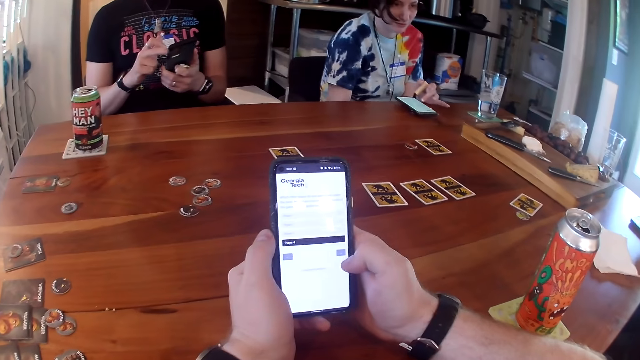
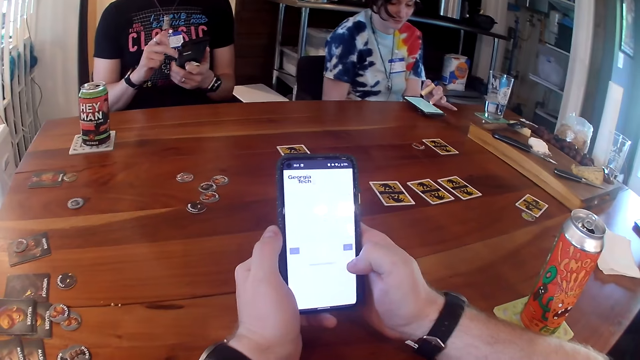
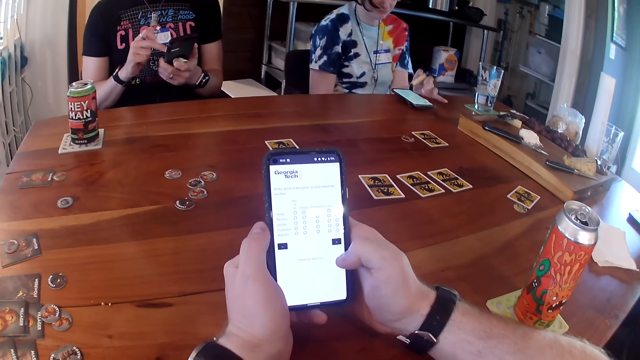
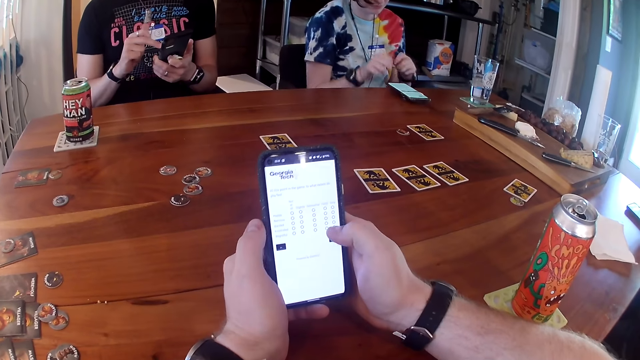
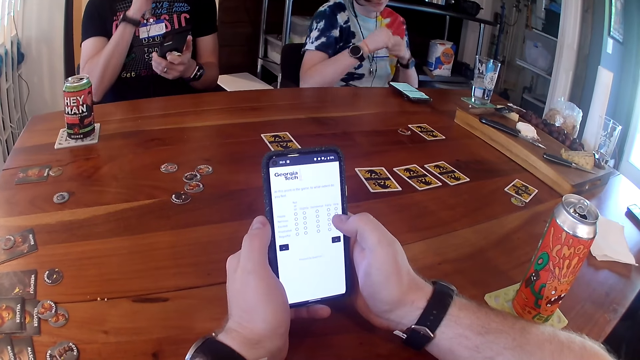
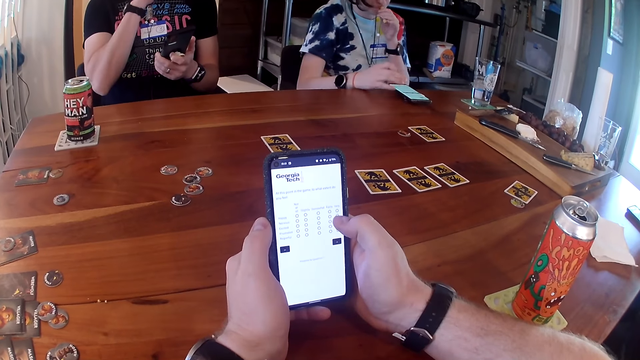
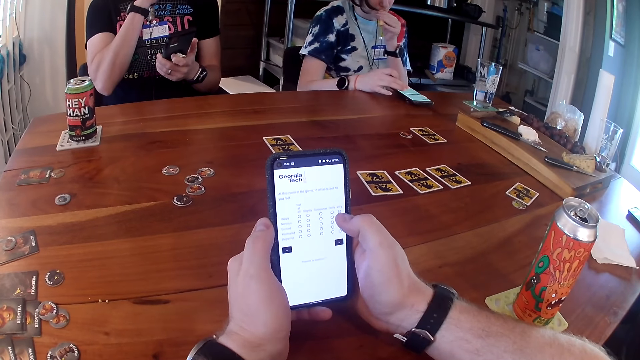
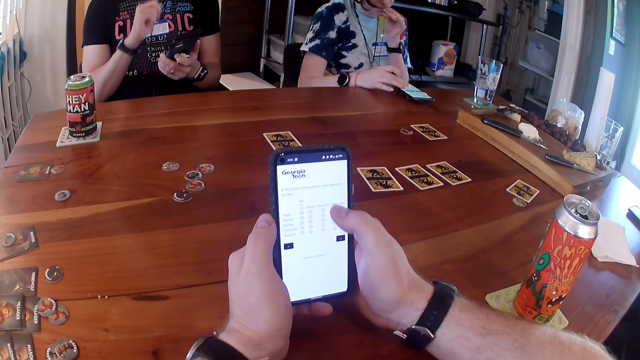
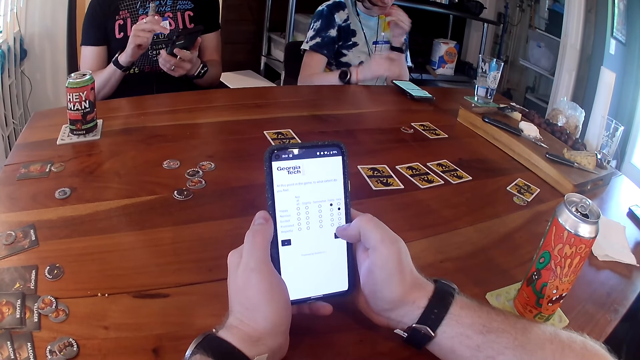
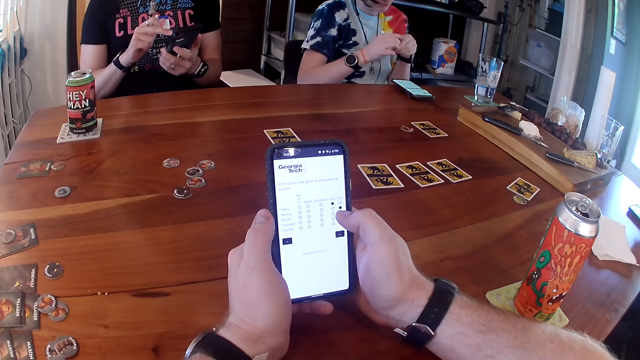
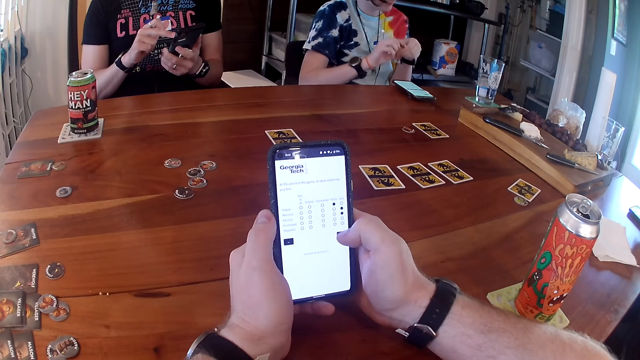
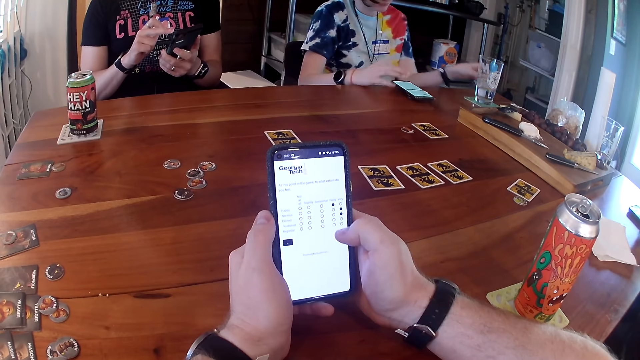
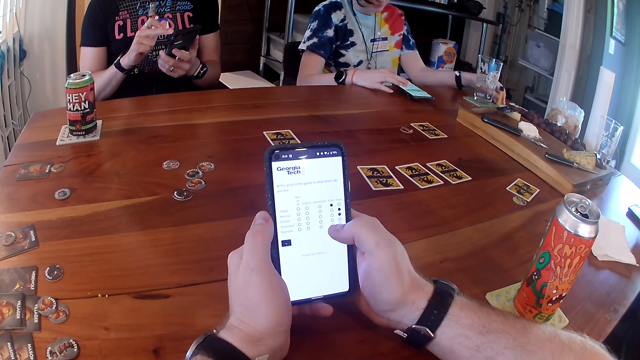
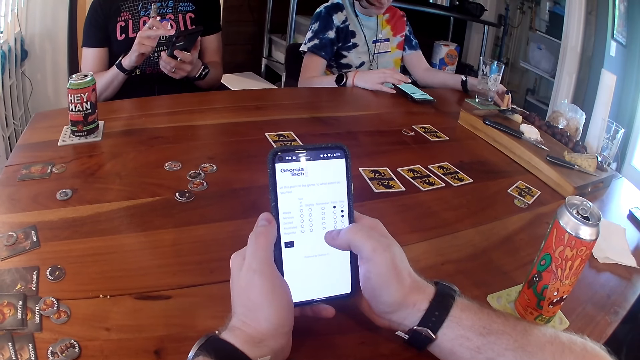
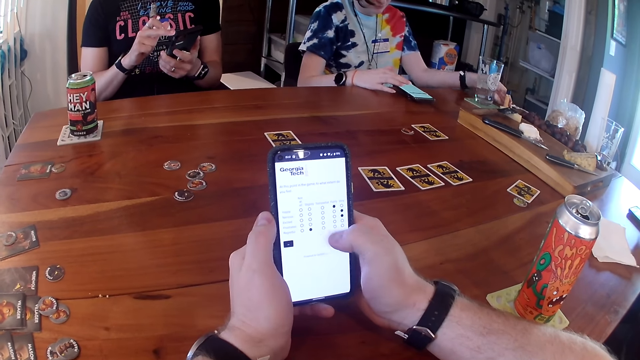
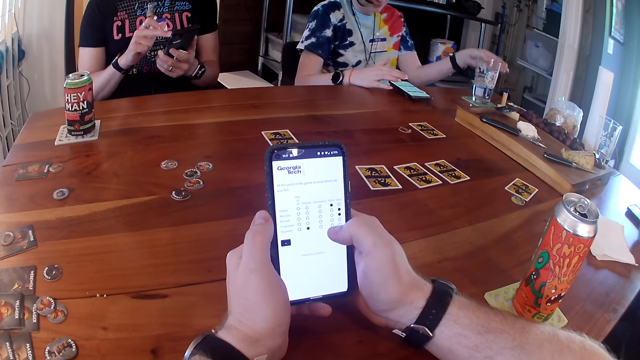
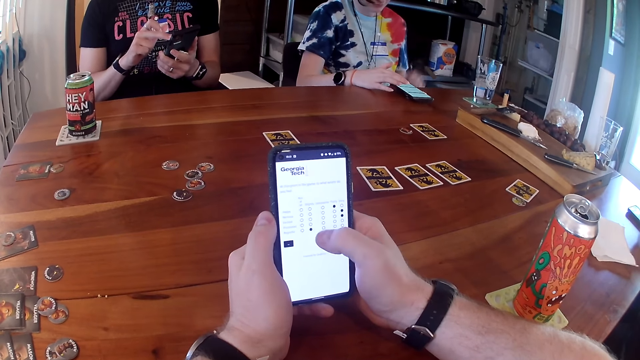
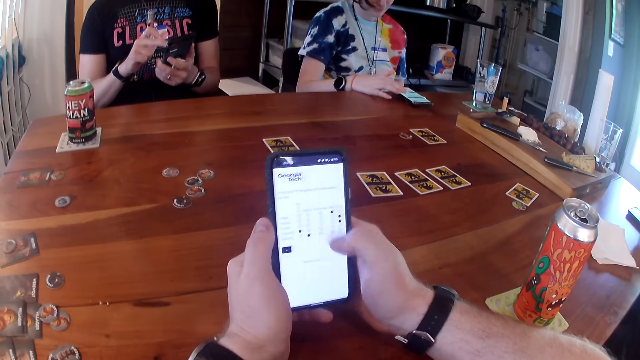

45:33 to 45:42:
The camera wearer scrolls the phone. A woman operates the phone on the table with her left hand. The woman uncovers the lip balm lid with her right hand. The woman rubs the lip balm in her left hand on her lips. The woman covers the lip balm with her right hand. The woman drops the lip balm in her left hand on the table. The woman operates the phone on the table with her right hand.

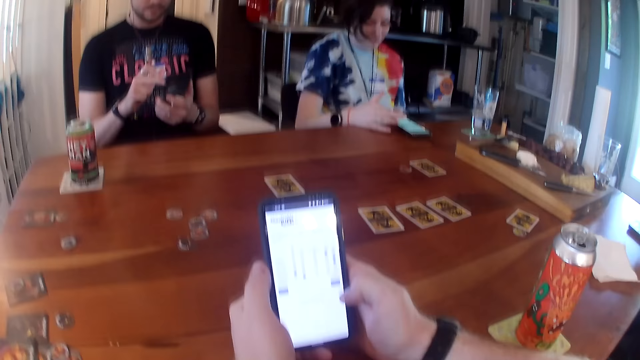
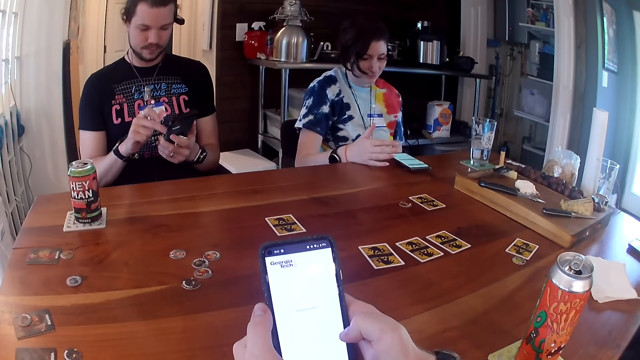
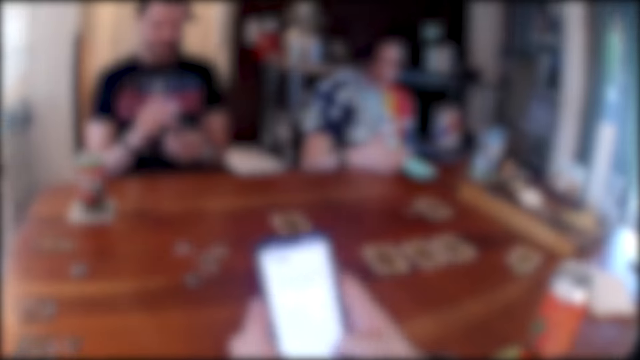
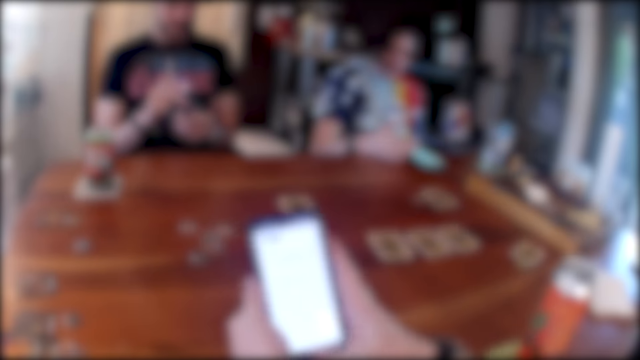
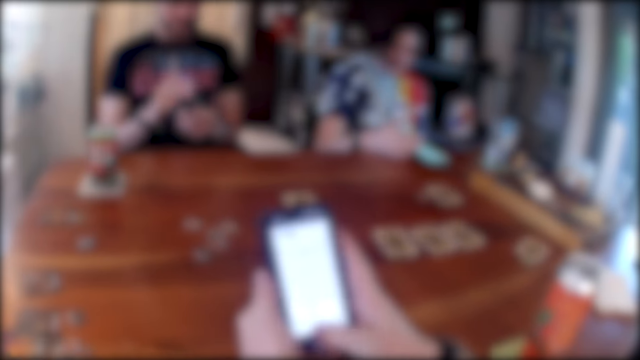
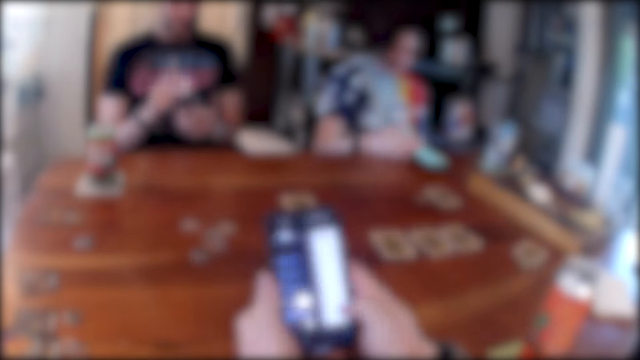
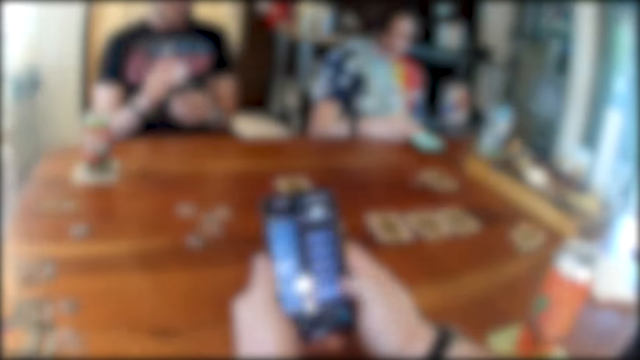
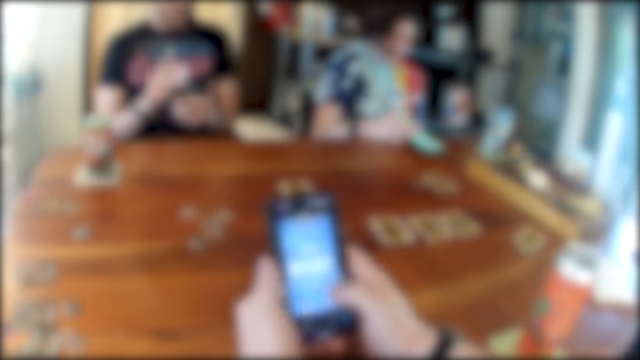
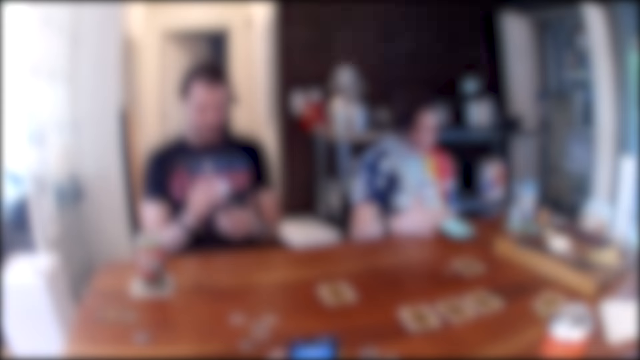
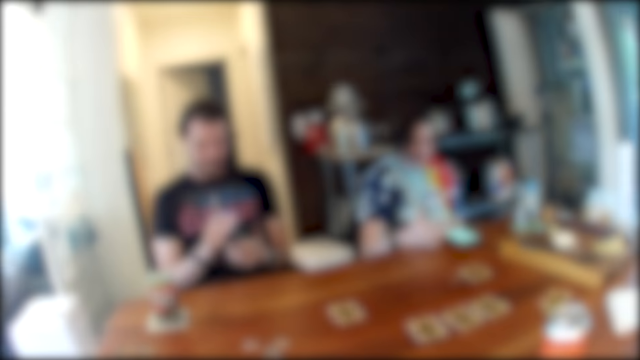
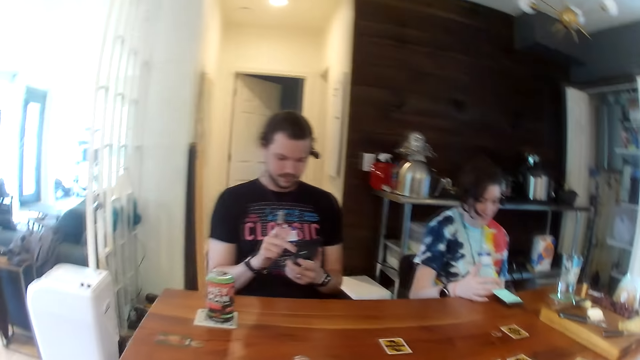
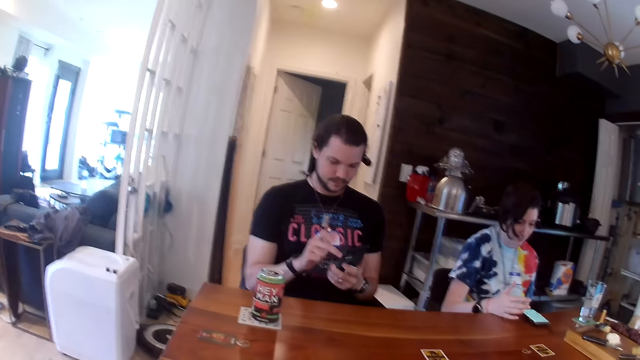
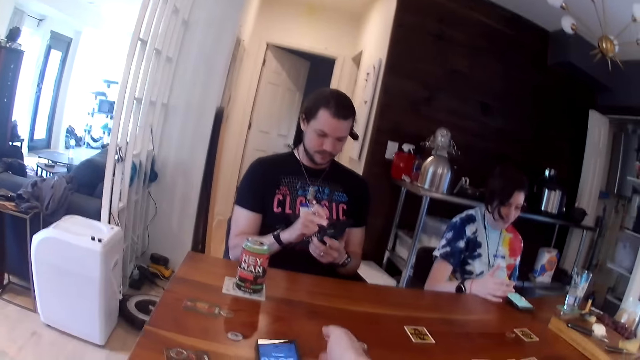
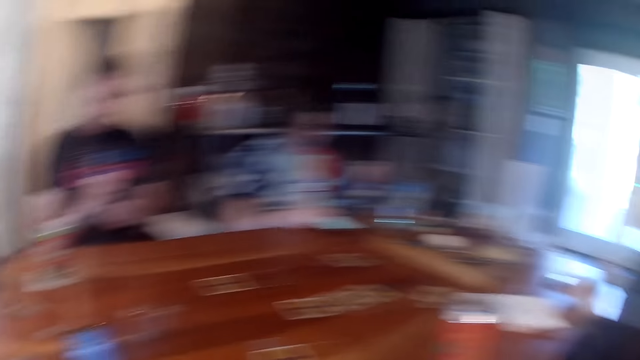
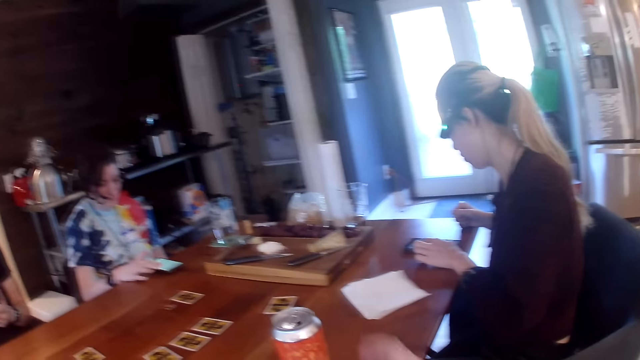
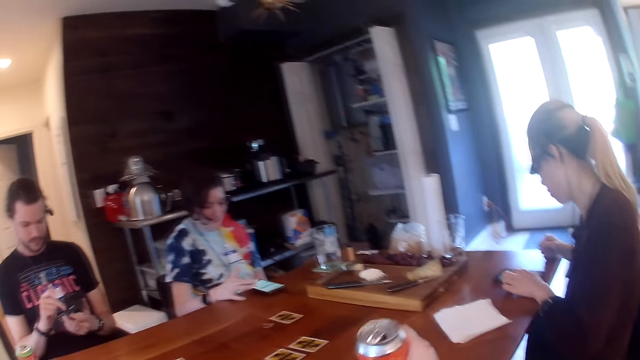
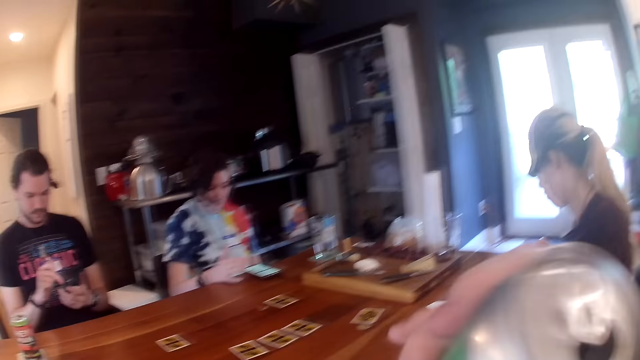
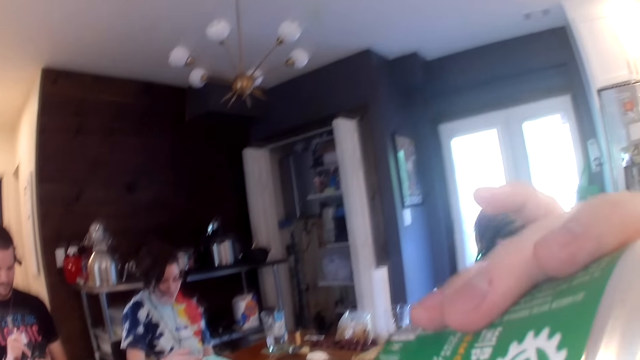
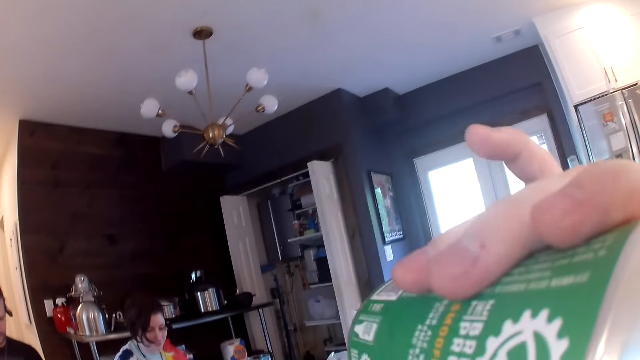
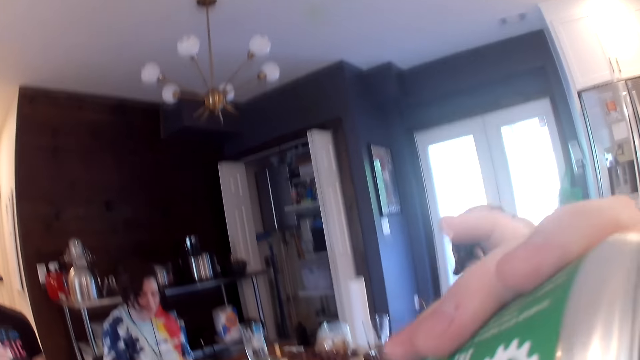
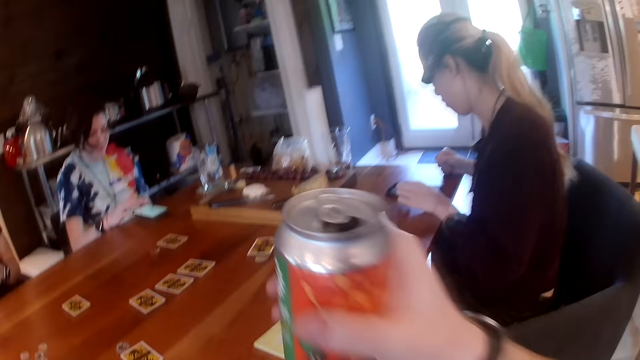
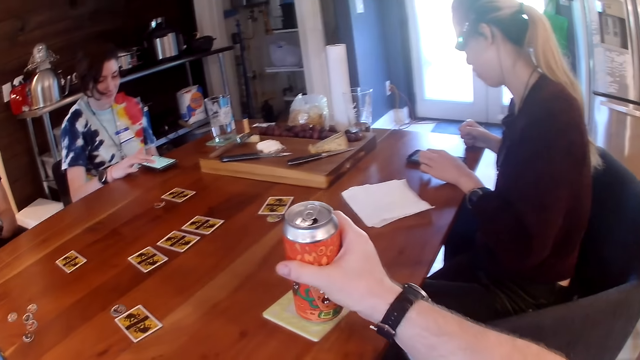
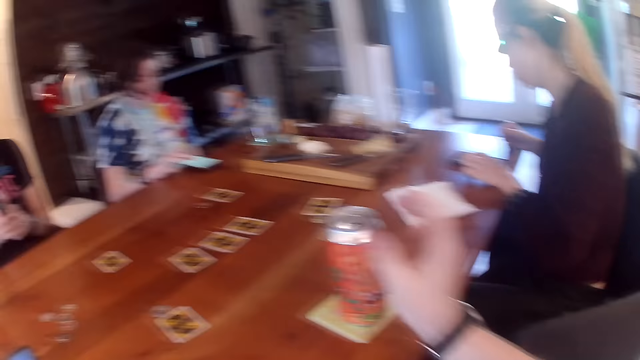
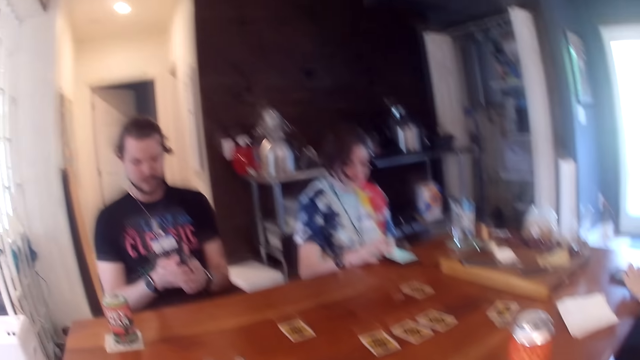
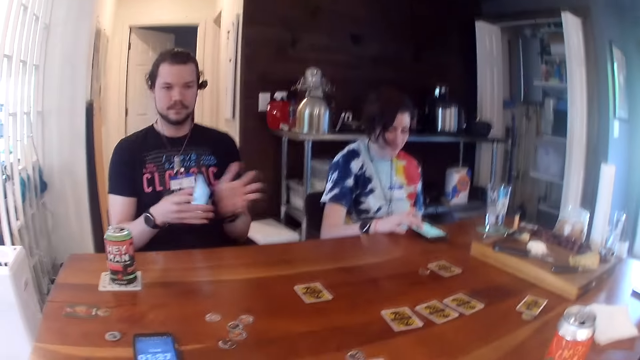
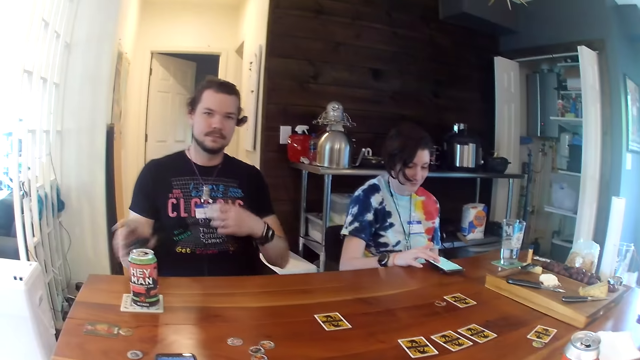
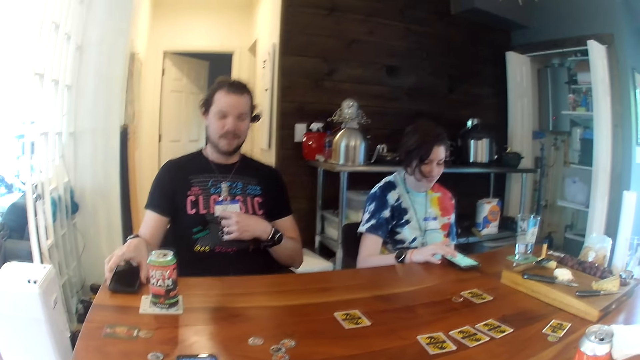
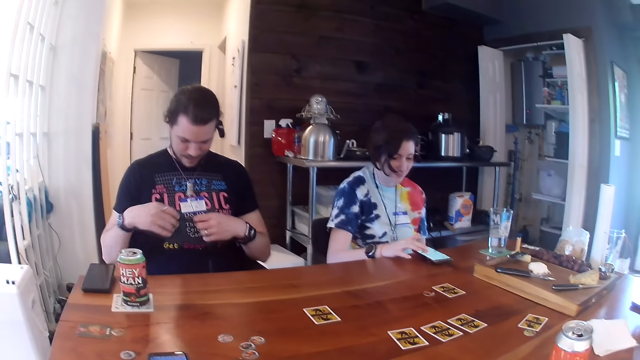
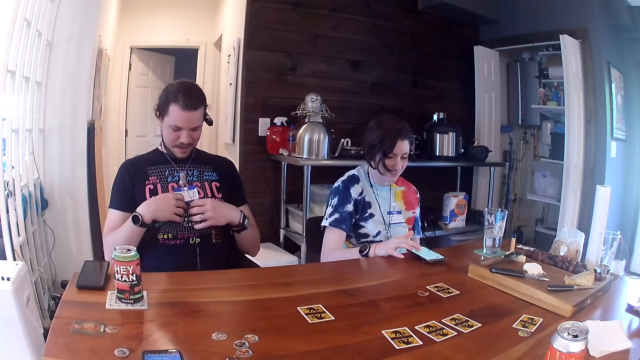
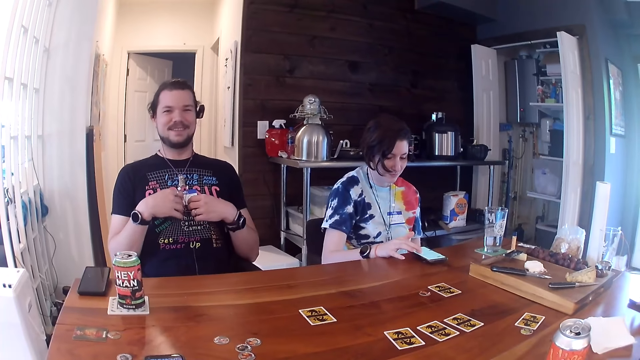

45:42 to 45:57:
The camera wearer scrolls the phone. They look around. They drop the phone in their right hand on the table. They pick a can drink from the table with their right hand. They drink the can drink with their right hand. They drop the can drink on the table with their right hand. They look around. A man taps the phone in his right hand on his left hand. The man drops the phone in his right hand on the table. The man touches an earpiece on his chest with his left hand. The man touches the tag on his chest with his right hand.
